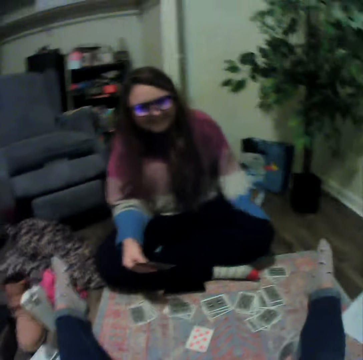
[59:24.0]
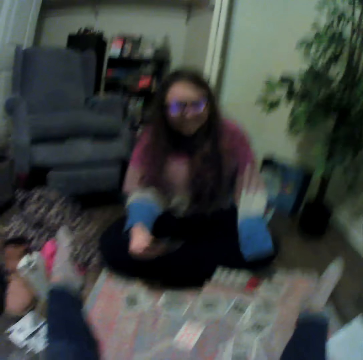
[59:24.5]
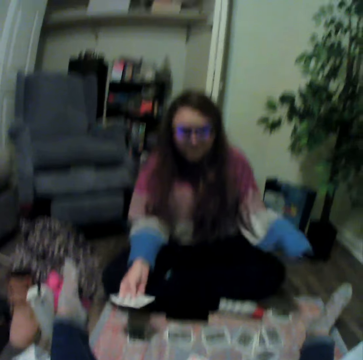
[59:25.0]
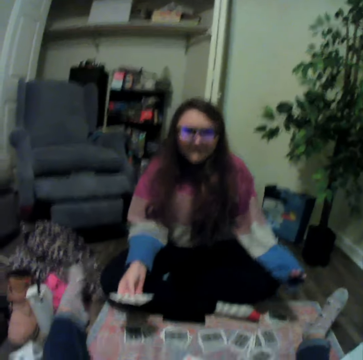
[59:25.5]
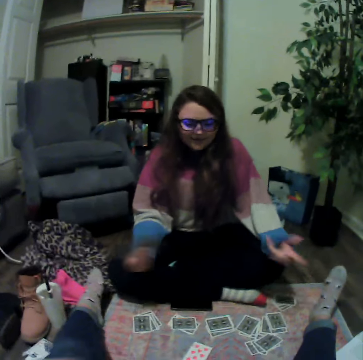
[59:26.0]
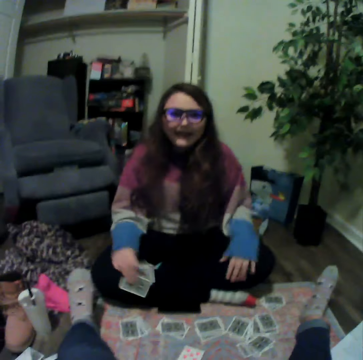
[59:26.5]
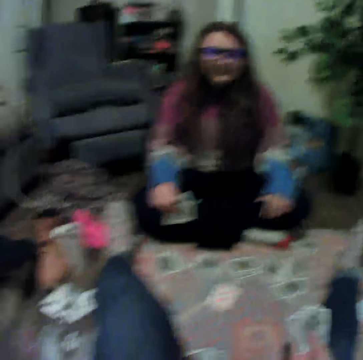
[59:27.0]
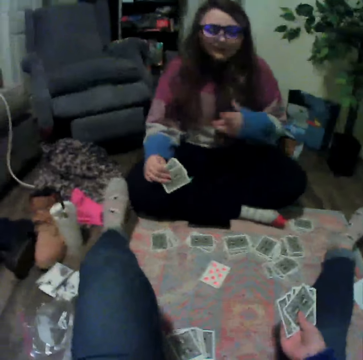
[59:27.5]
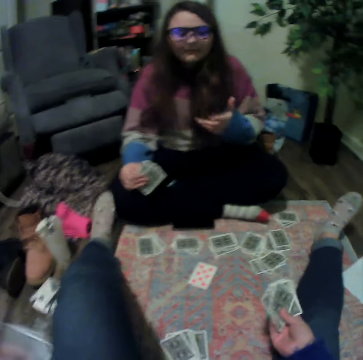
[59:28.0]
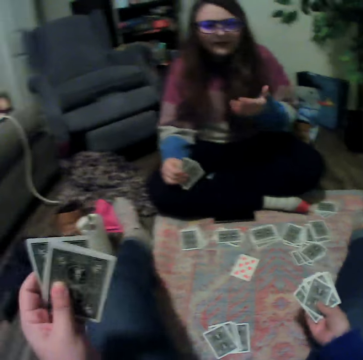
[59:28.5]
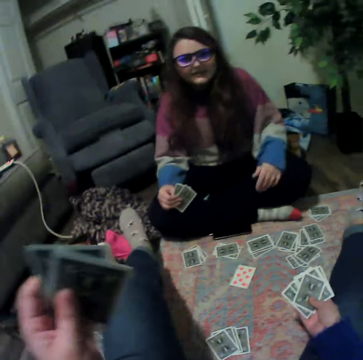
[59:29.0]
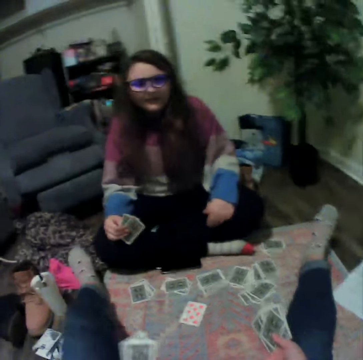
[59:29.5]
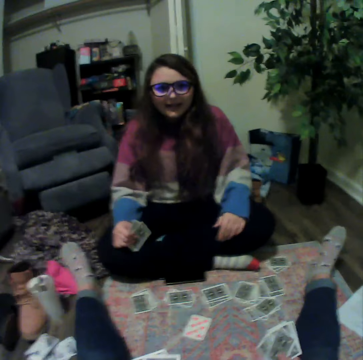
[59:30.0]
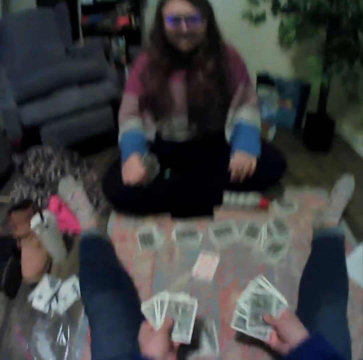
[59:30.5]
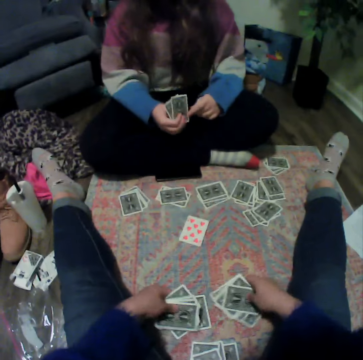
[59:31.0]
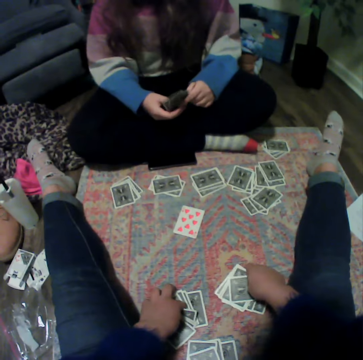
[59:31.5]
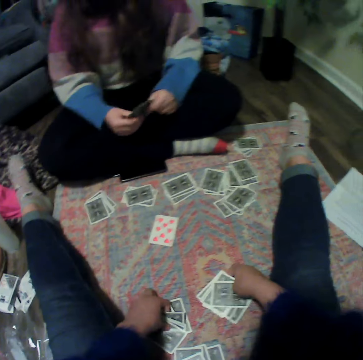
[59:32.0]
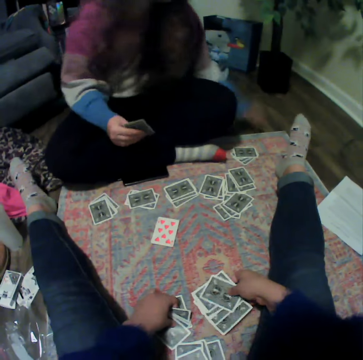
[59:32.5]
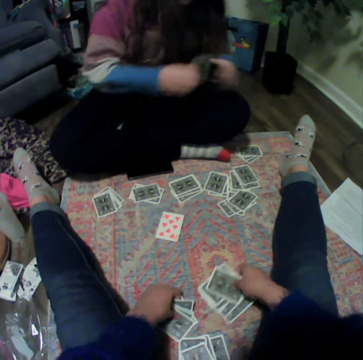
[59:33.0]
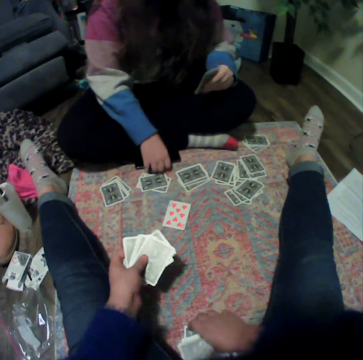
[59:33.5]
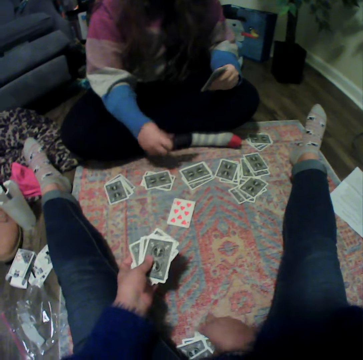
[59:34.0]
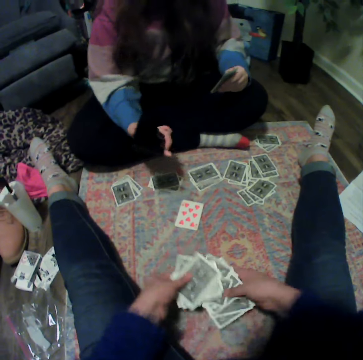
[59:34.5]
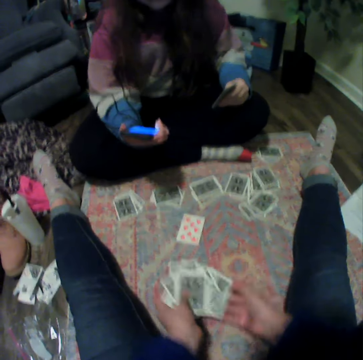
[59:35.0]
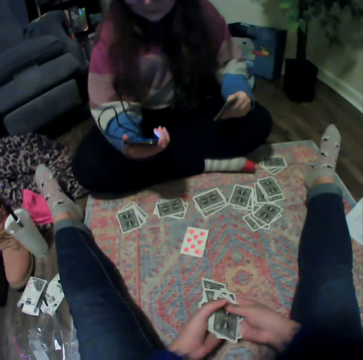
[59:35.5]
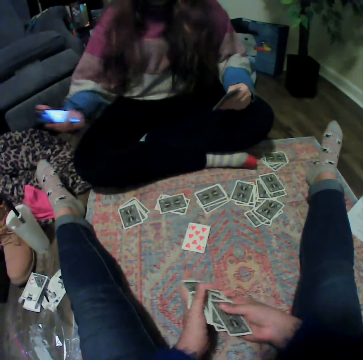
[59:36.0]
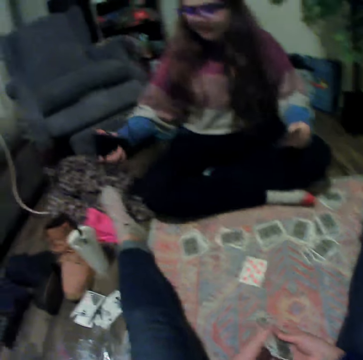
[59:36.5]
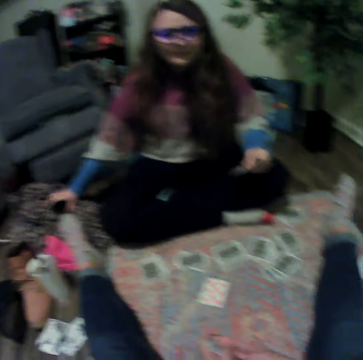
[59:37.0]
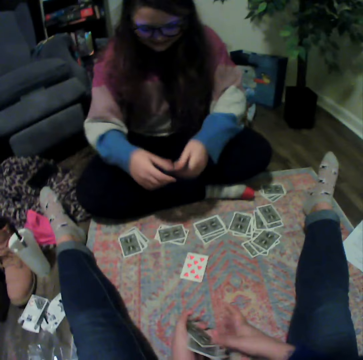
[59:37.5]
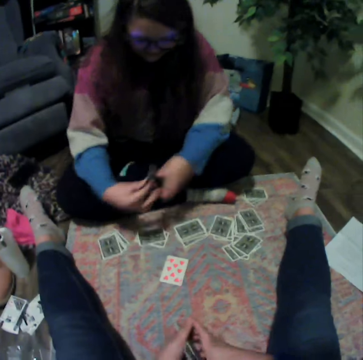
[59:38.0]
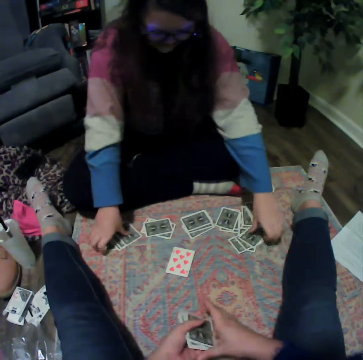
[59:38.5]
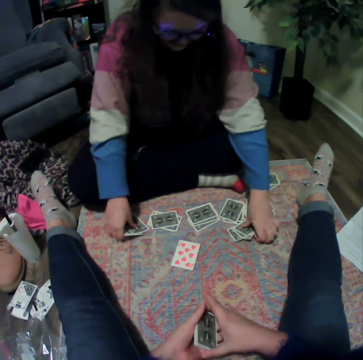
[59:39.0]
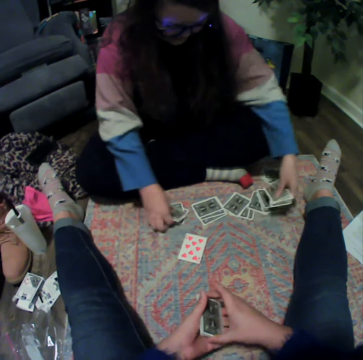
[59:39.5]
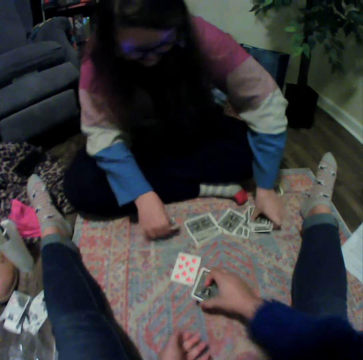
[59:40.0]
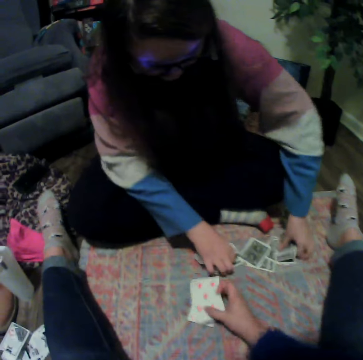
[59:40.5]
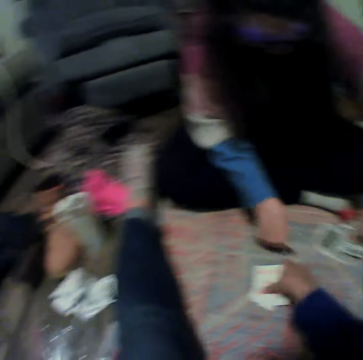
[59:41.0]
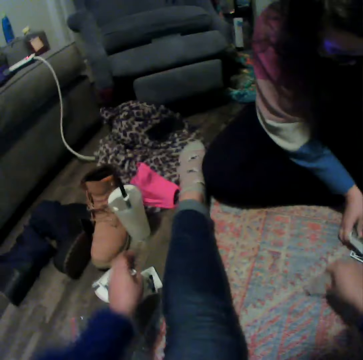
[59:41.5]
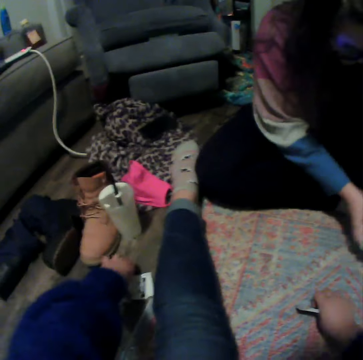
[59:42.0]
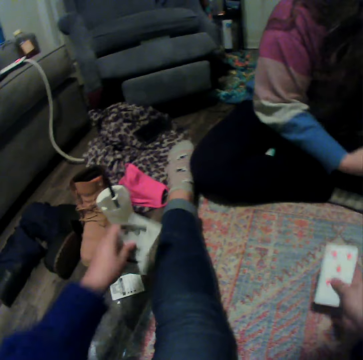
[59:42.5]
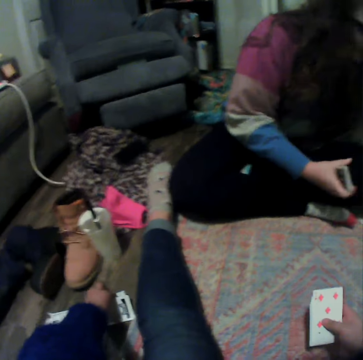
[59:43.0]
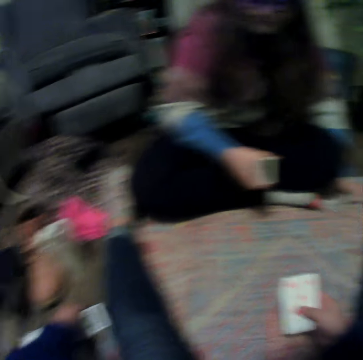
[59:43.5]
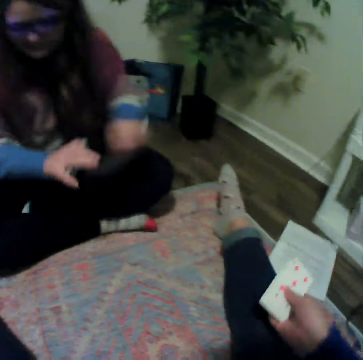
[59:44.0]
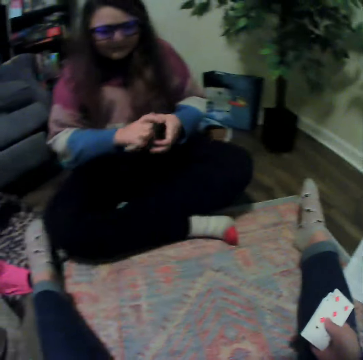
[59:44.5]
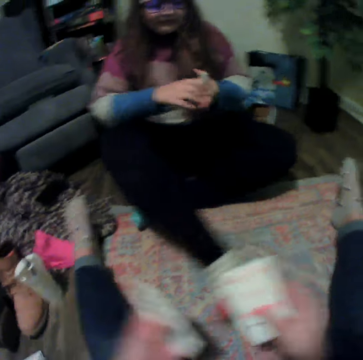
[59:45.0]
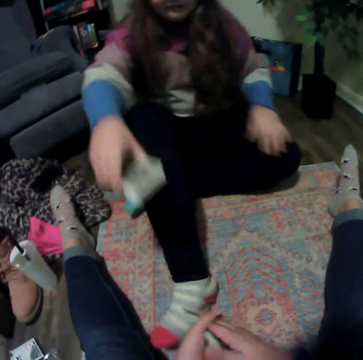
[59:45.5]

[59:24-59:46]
A woman picks up the phone from the floor. The woman looks at the phone. The camera wearer touches the playing cards. The woman places the phone on the floor. The woman picks up the playing cards from the floor. The camera wearer picks up the playing cards from down.

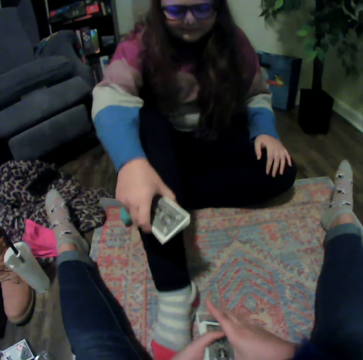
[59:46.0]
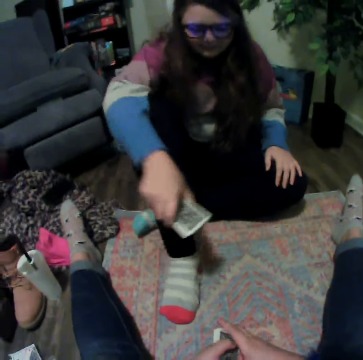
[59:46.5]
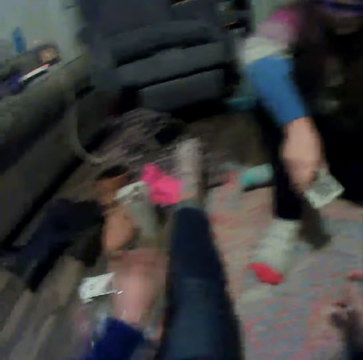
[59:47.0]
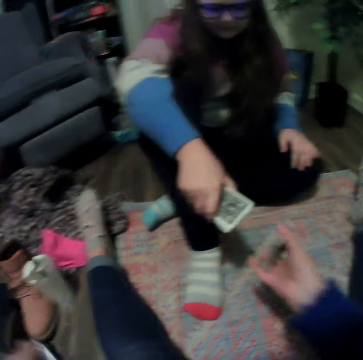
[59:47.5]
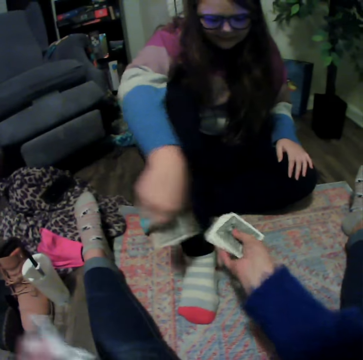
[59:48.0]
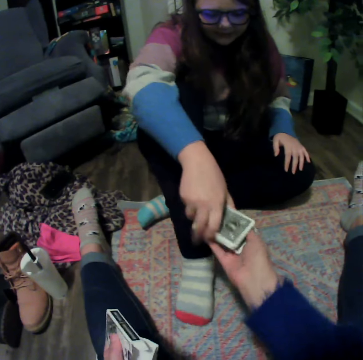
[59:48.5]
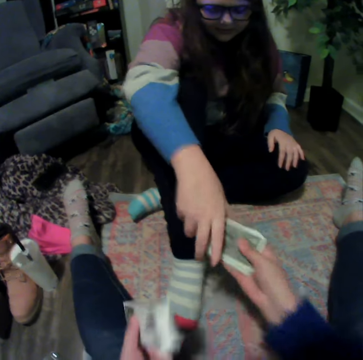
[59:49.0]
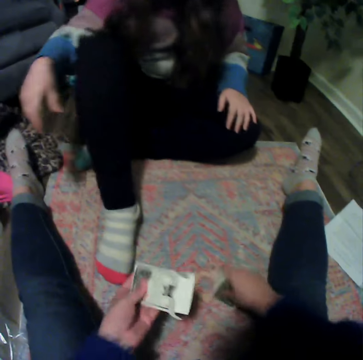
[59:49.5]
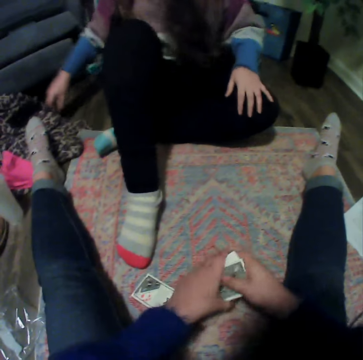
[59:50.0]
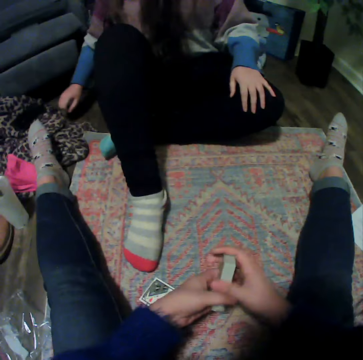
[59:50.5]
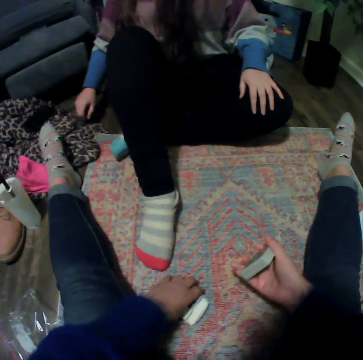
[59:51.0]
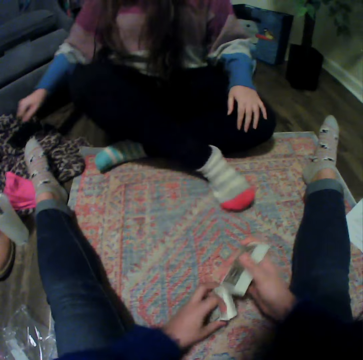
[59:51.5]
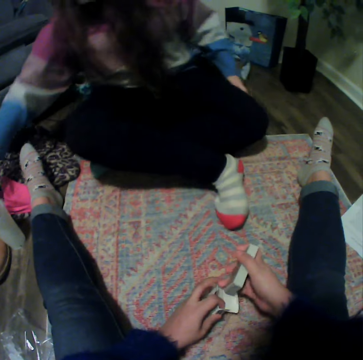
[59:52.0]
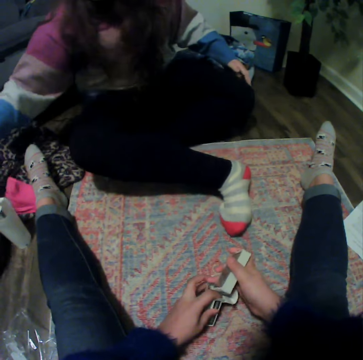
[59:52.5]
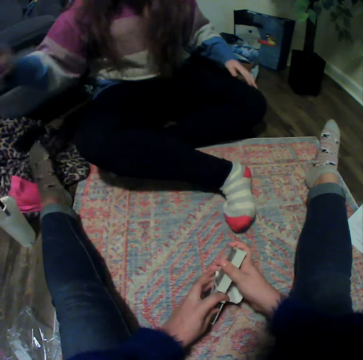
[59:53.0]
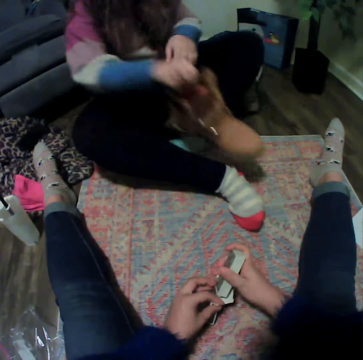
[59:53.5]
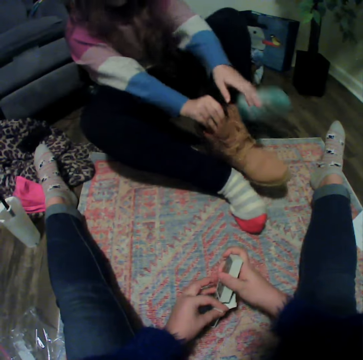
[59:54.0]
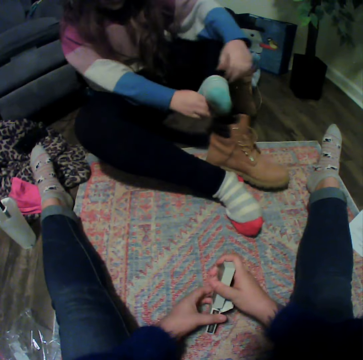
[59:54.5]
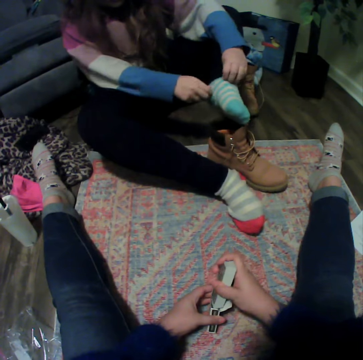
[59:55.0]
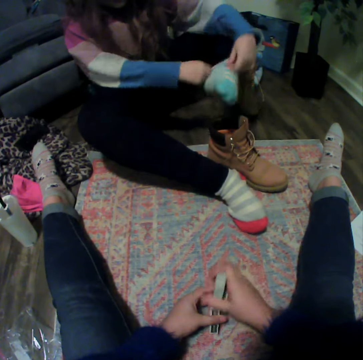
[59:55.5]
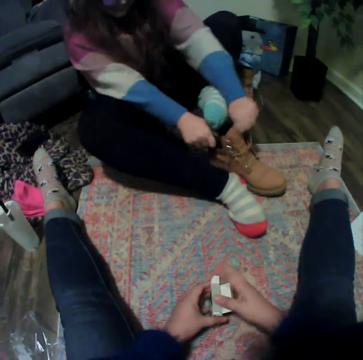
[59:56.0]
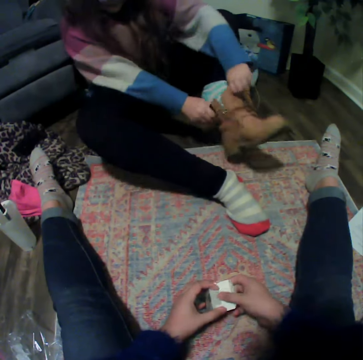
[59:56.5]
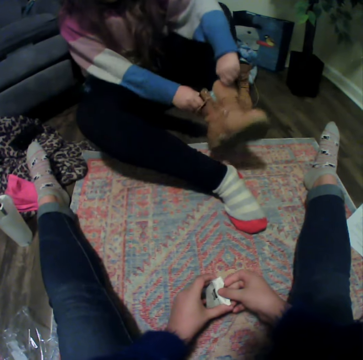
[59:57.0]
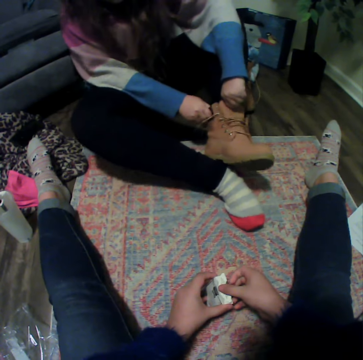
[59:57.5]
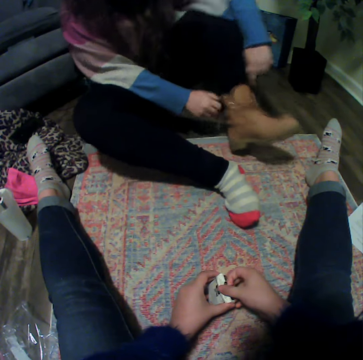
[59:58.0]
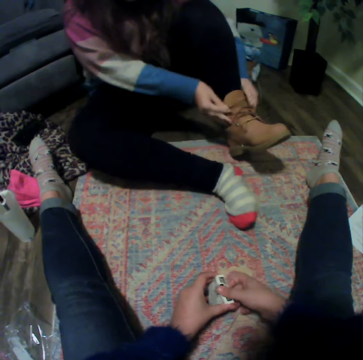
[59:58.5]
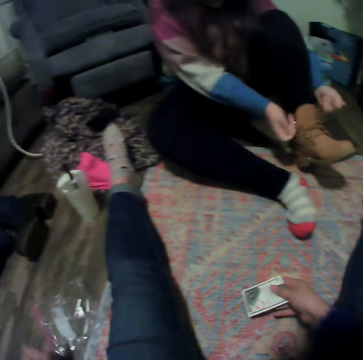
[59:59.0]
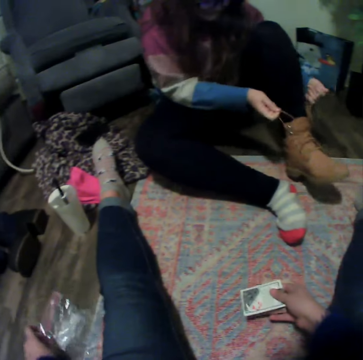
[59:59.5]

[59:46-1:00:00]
A woman gives the camera wearer the cards. The camera wearer touches the playing cards. They place the box on the floor and put the cards inside the box. The woman touches a shoe. The woman wears the shoes.
